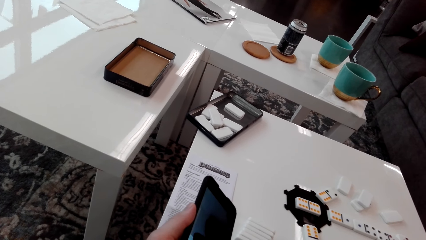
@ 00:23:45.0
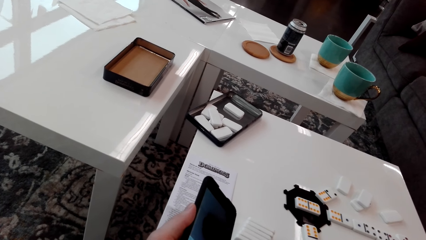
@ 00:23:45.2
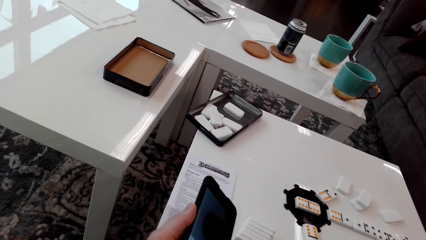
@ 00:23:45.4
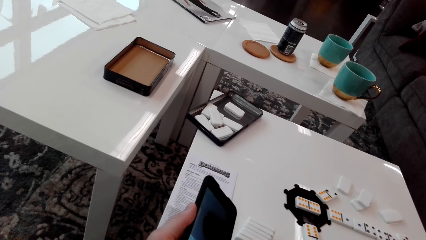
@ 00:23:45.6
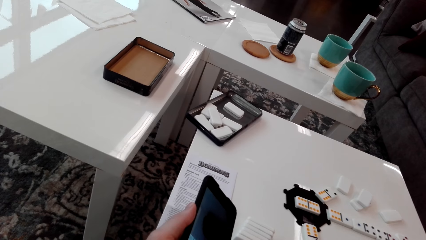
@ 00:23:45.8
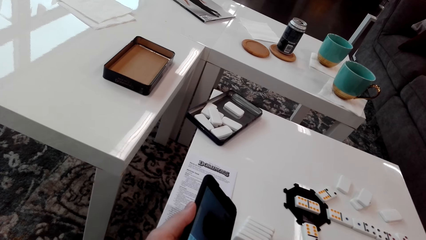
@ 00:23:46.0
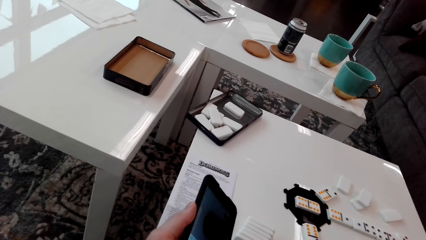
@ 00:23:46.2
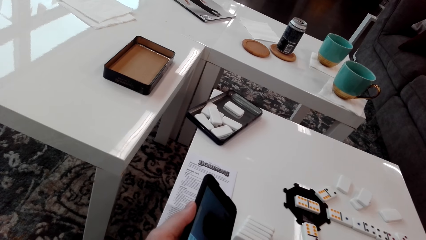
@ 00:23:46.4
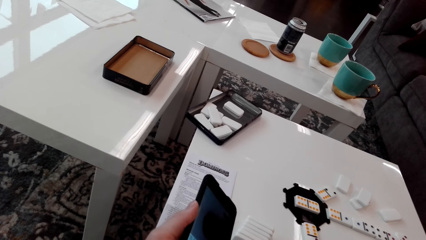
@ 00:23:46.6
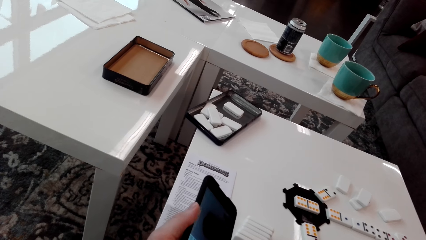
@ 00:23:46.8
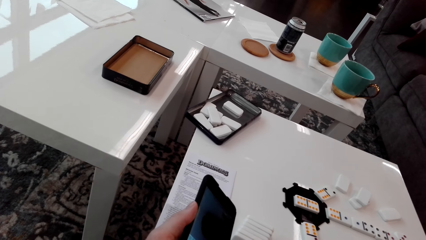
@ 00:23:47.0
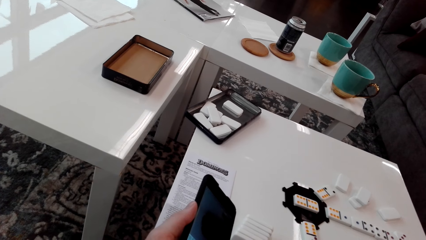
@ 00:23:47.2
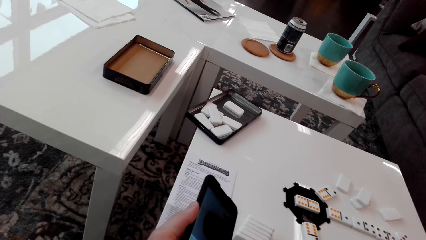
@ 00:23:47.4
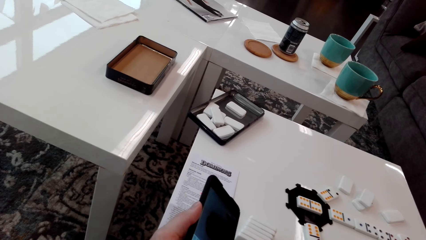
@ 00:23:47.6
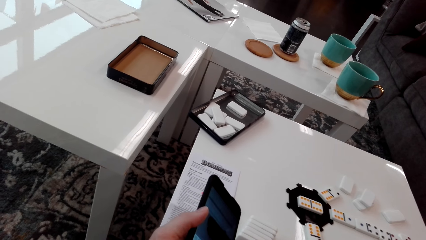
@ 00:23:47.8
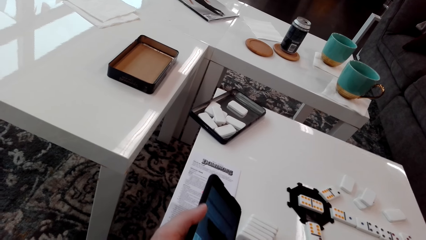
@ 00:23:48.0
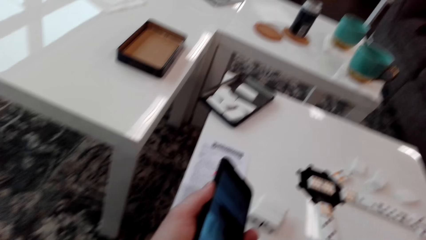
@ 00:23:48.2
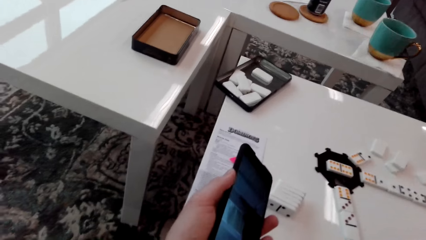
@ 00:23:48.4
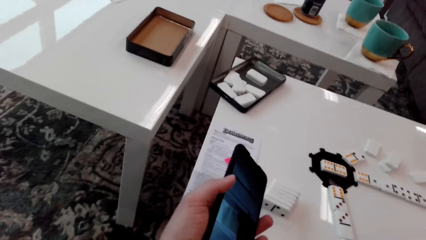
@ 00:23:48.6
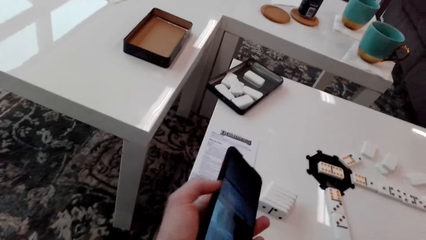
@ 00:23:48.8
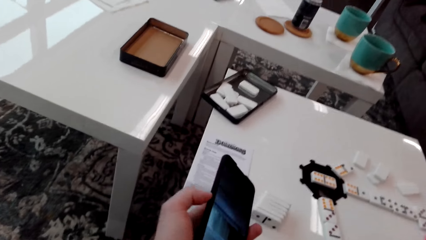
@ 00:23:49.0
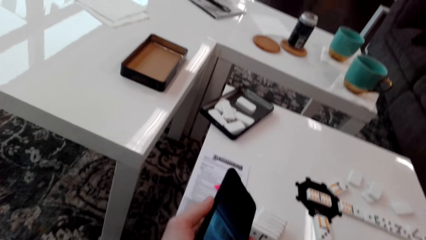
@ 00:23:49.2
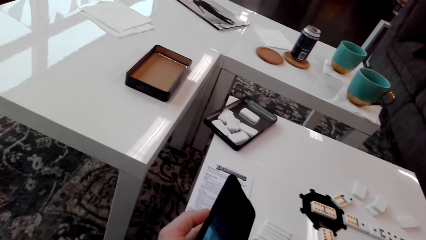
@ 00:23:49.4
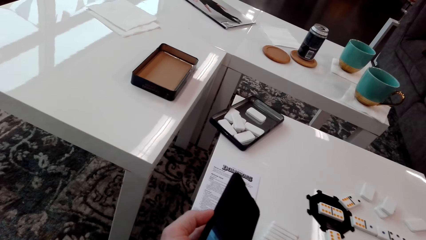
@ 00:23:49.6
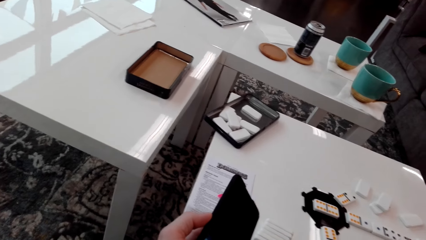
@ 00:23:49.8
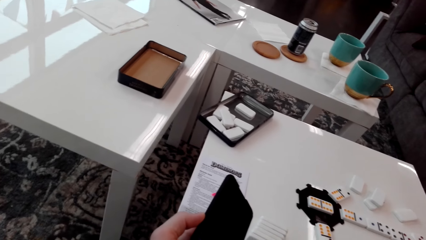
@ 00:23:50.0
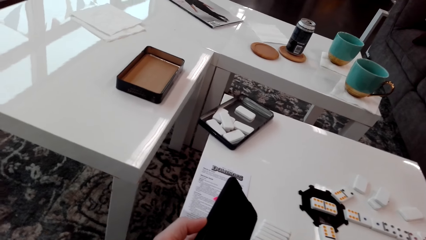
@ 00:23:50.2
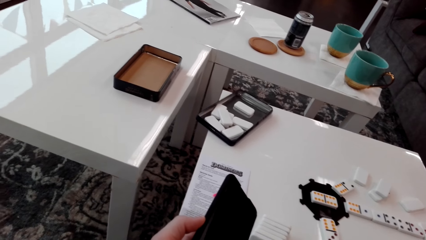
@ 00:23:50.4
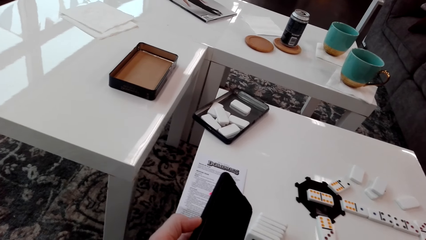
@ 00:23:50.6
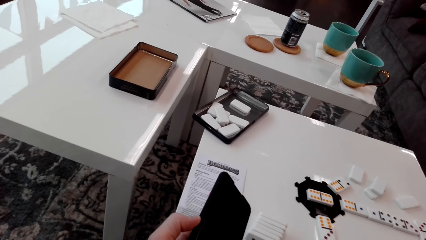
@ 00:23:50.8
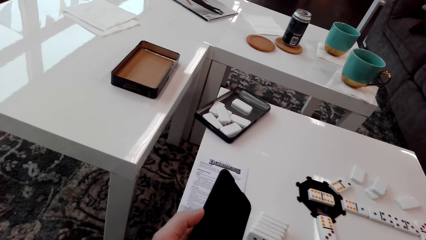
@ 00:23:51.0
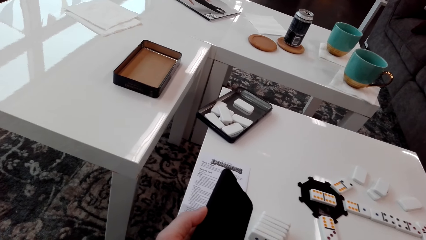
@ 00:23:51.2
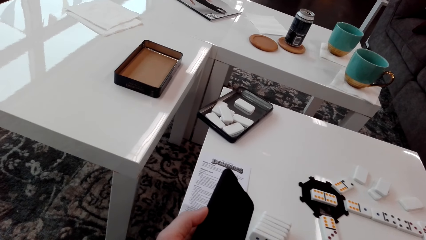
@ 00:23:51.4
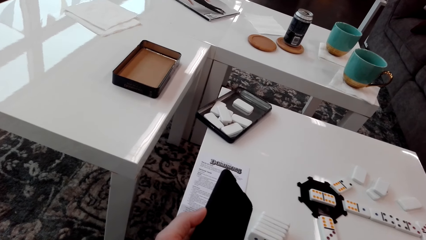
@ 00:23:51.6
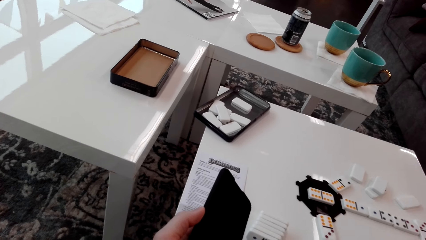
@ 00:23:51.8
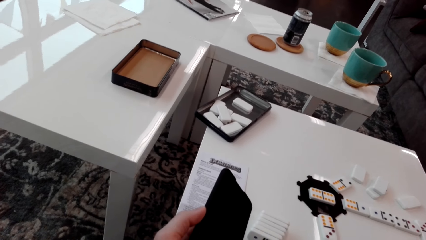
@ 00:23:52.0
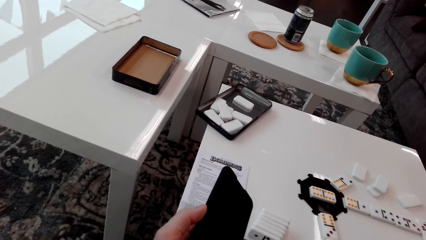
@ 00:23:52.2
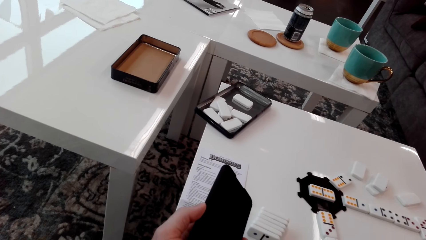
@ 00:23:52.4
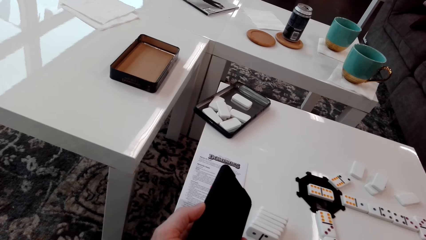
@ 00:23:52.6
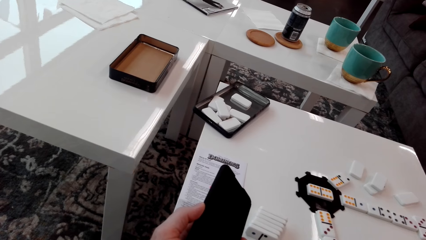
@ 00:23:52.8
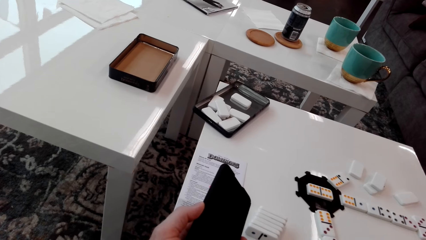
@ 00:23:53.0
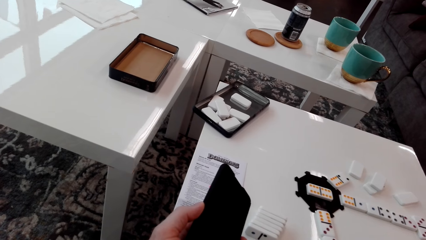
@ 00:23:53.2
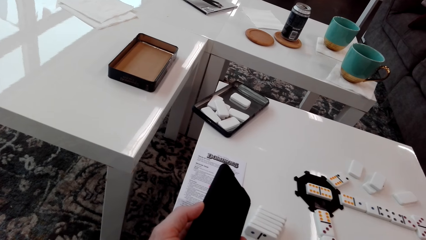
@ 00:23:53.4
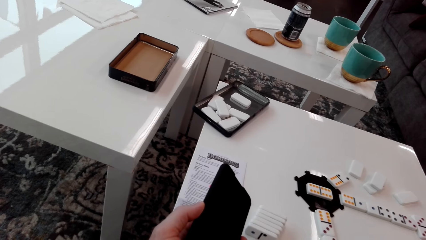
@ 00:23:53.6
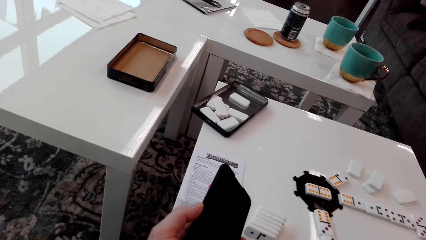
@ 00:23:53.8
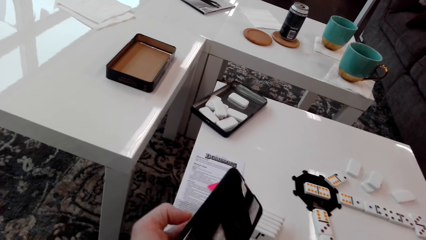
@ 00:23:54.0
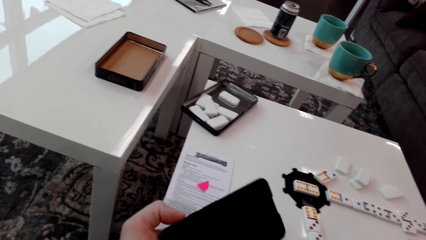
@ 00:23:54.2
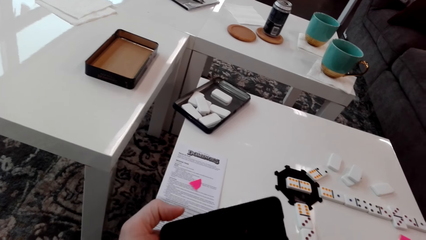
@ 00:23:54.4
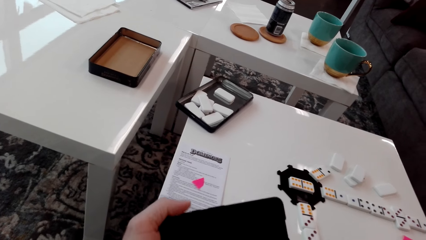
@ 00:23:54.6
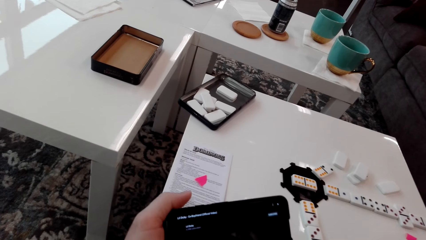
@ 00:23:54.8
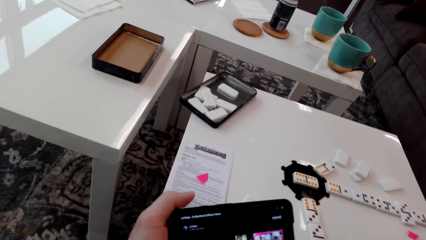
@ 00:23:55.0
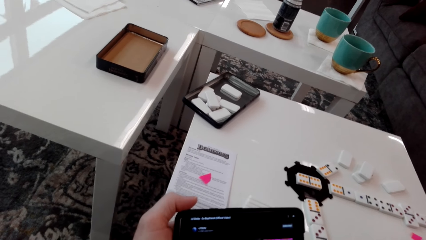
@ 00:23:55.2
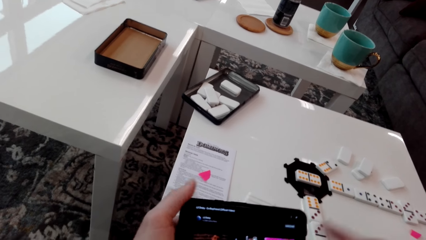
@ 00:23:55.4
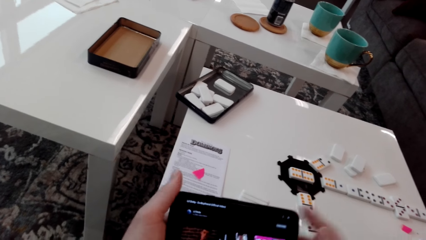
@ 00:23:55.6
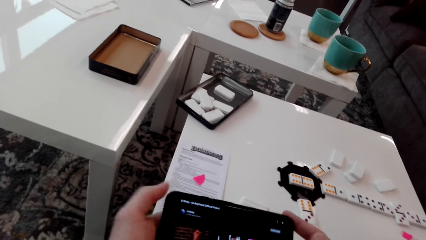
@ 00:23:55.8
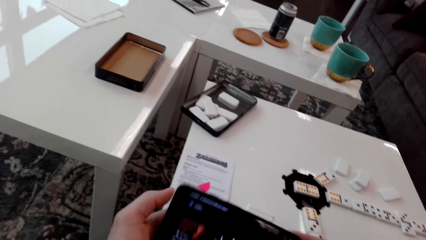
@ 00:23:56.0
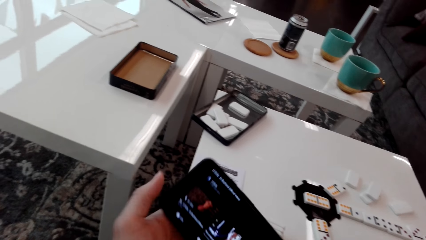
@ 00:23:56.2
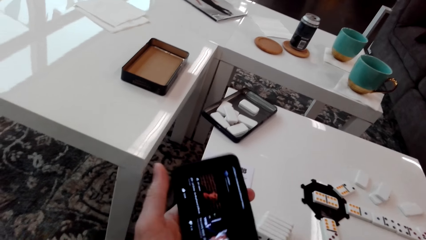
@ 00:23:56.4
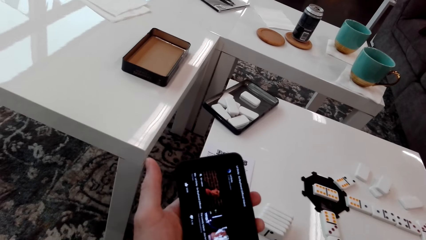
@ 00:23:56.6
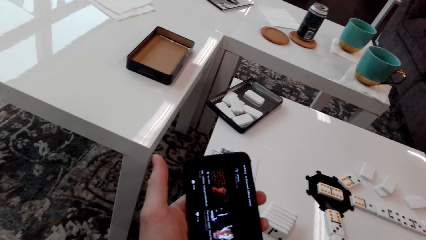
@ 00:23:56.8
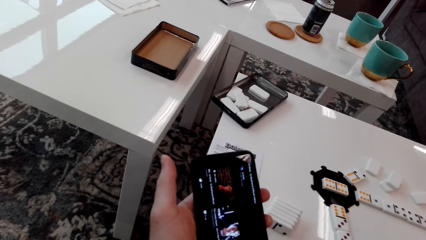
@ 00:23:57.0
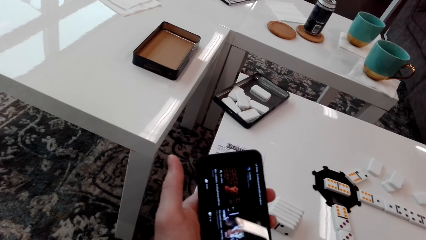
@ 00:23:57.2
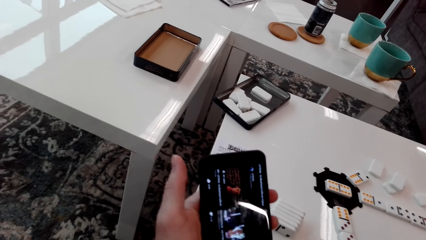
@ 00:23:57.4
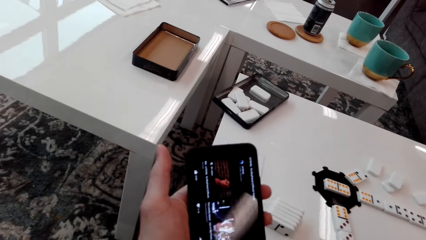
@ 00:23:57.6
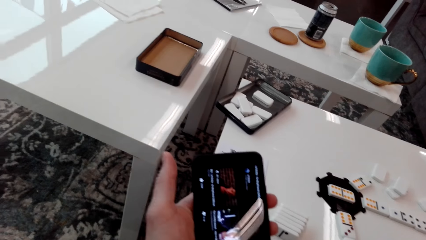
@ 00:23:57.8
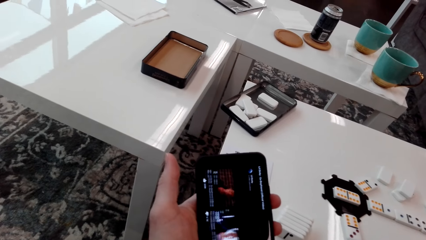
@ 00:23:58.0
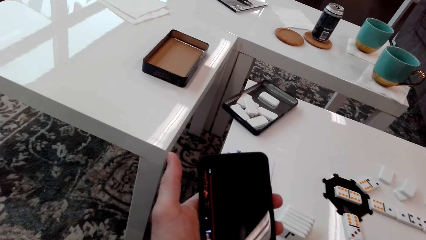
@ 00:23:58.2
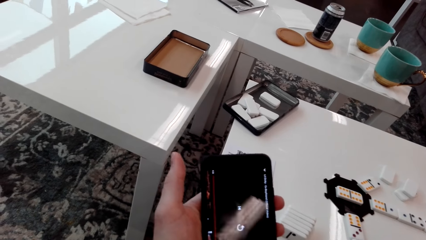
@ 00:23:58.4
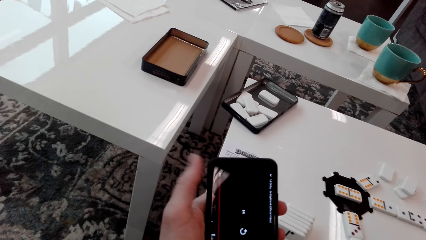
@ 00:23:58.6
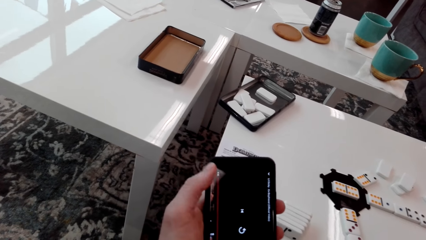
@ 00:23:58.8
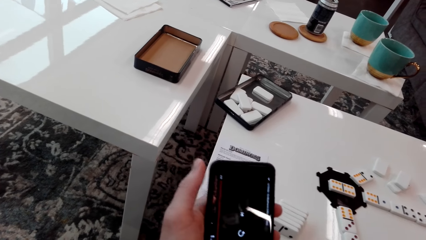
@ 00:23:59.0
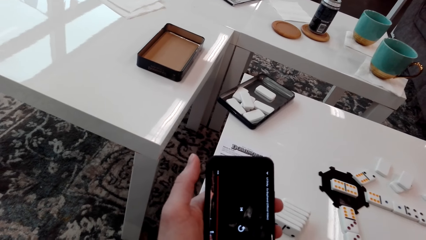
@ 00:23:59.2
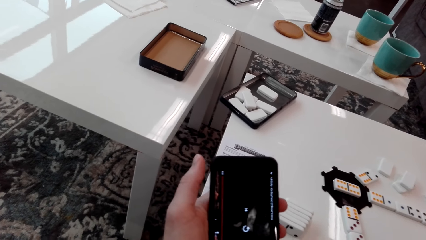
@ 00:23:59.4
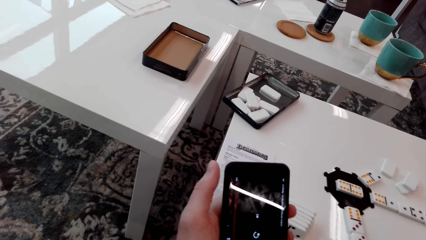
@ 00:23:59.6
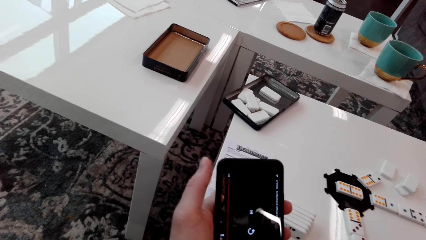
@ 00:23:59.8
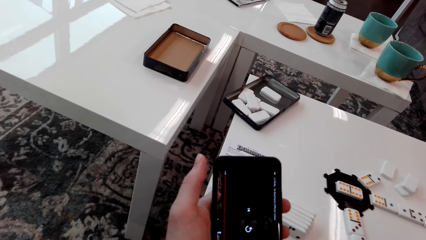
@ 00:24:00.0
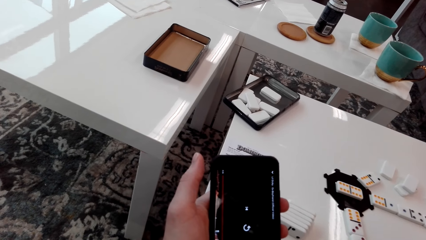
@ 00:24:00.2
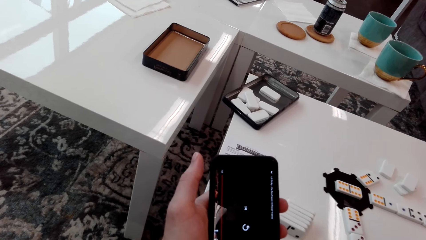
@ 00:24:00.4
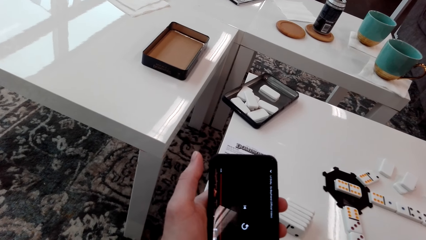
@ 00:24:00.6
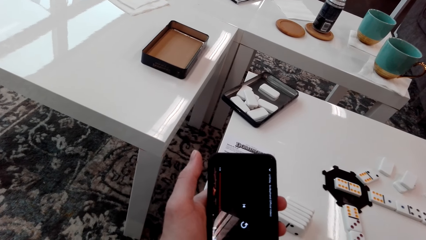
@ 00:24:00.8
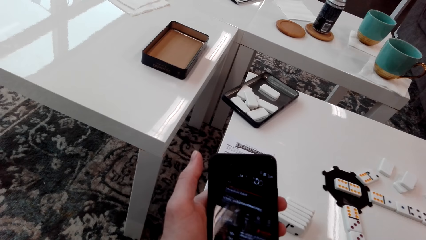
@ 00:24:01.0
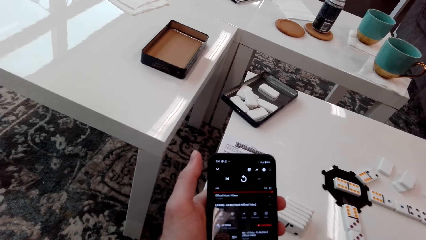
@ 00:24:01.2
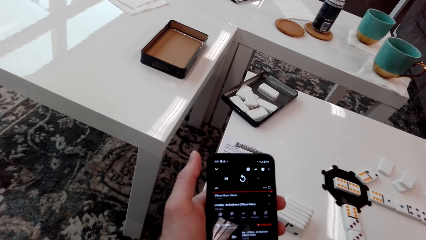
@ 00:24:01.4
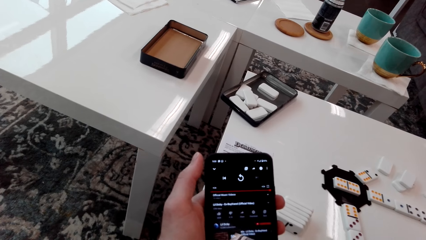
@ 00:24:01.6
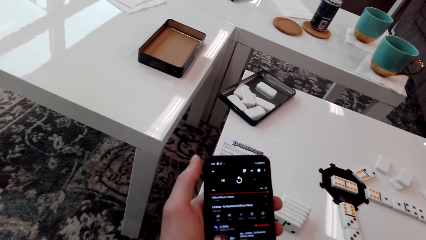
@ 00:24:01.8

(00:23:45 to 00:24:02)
The camera wearer repositions the phone. They hold the phone. They use the phone.
